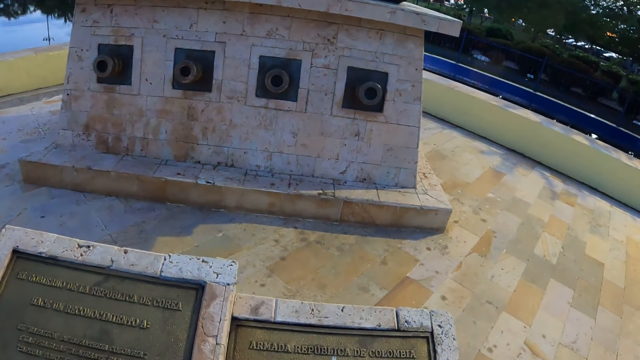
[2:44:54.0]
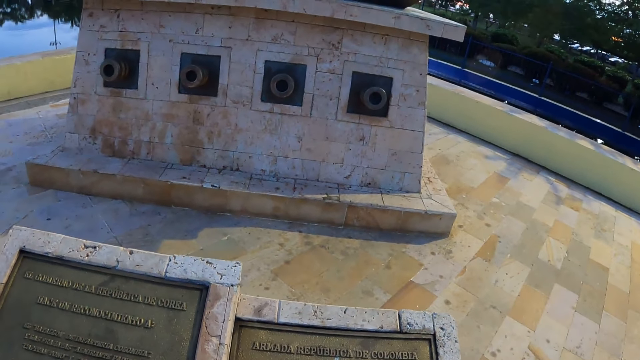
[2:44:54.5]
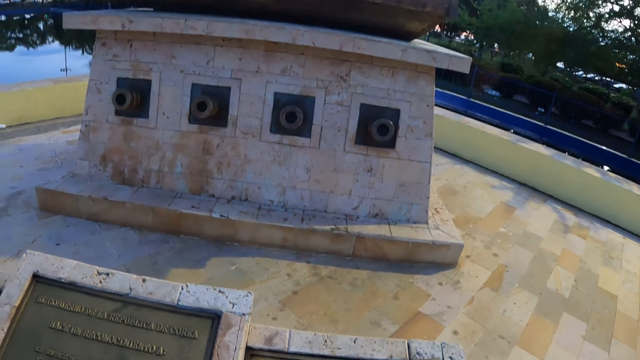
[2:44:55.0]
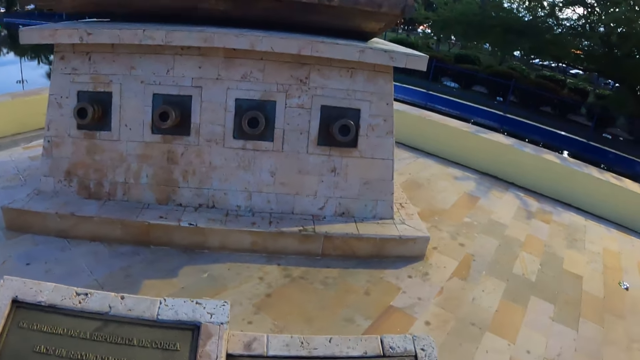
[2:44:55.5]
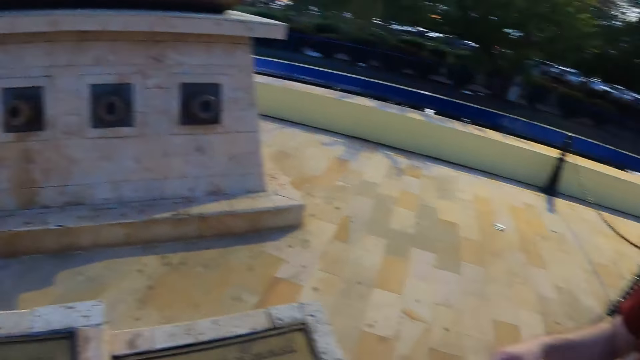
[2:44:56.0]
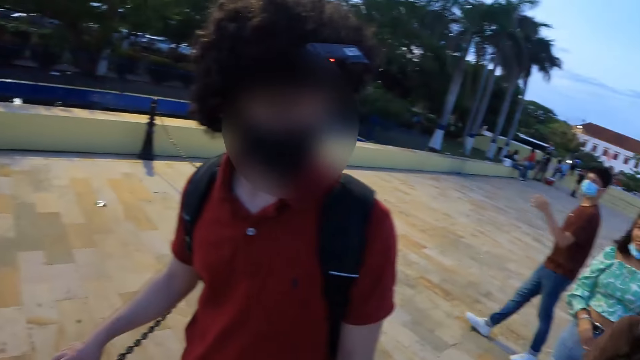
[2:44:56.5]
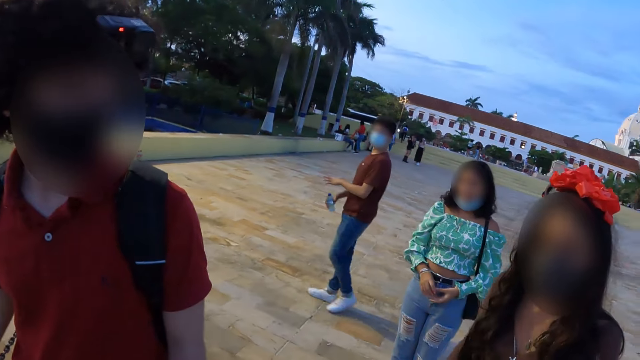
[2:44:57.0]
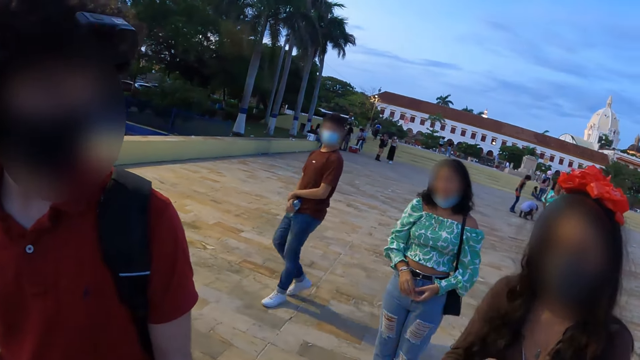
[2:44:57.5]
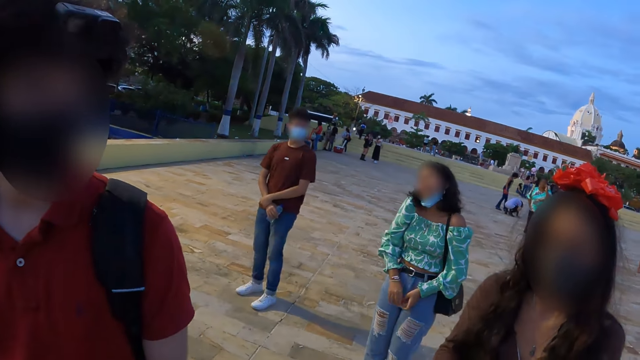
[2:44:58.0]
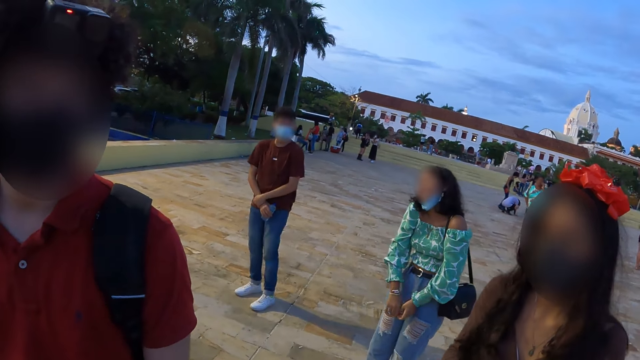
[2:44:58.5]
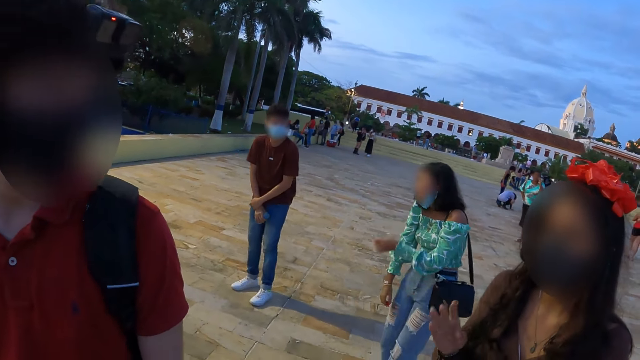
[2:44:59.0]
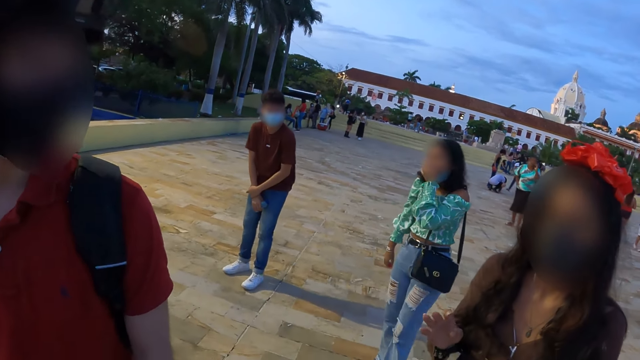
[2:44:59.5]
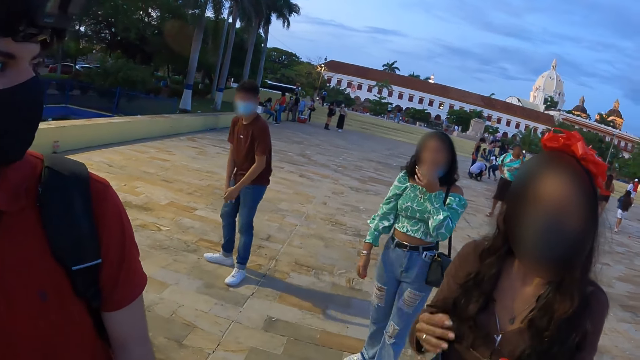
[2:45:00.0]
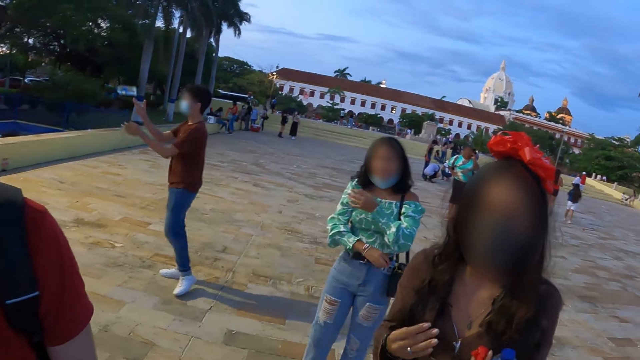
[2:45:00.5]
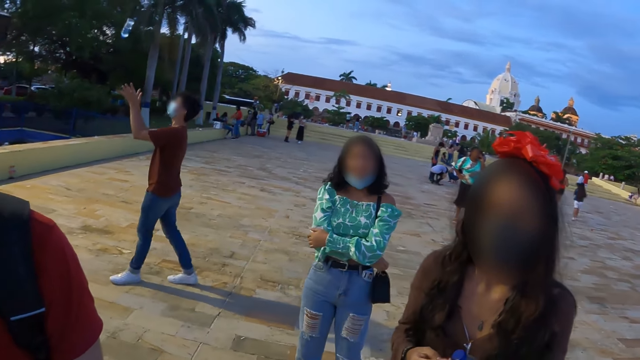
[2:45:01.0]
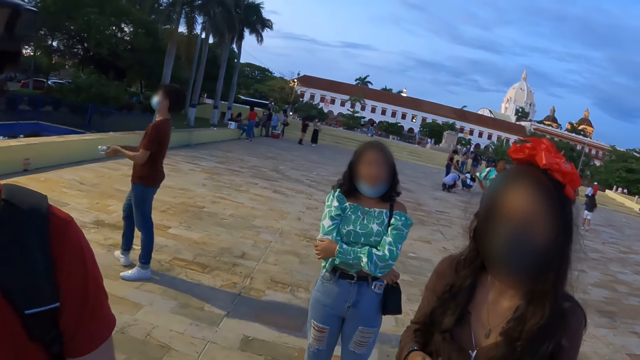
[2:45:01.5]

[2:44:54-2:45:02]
The camera wearer looks around the park.

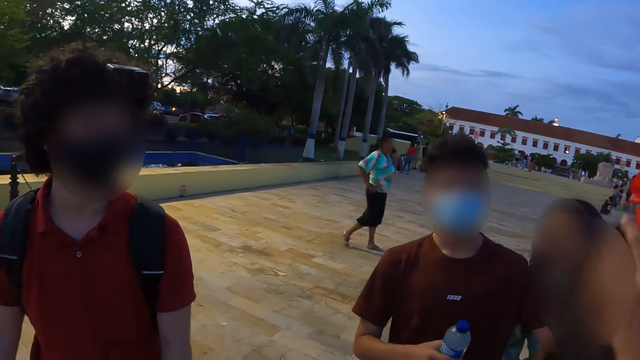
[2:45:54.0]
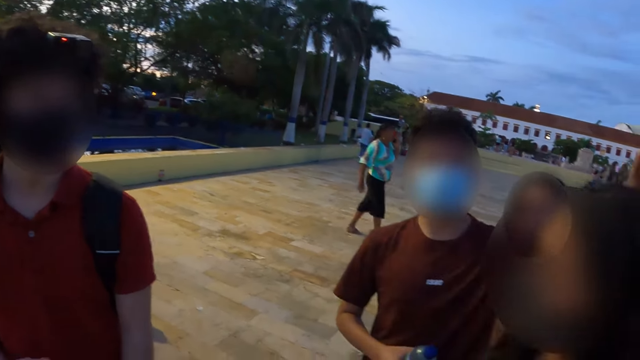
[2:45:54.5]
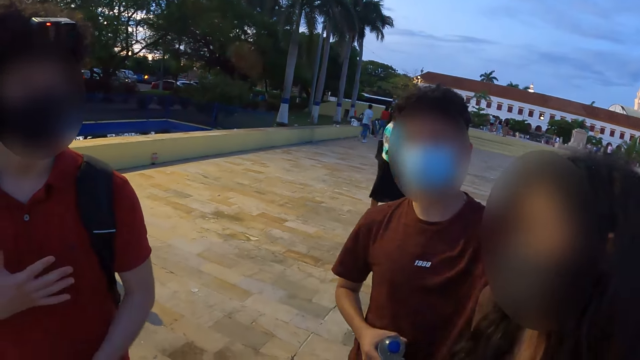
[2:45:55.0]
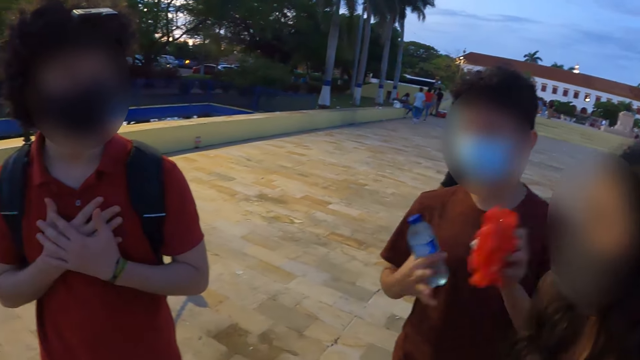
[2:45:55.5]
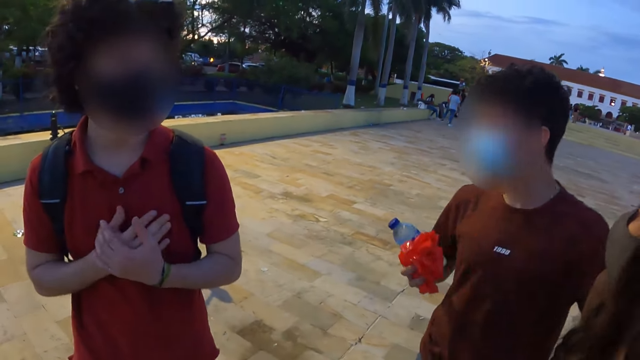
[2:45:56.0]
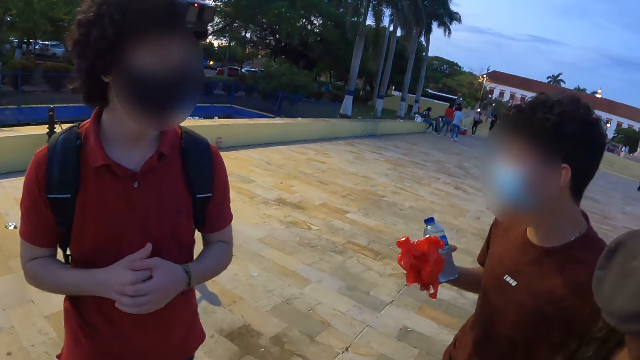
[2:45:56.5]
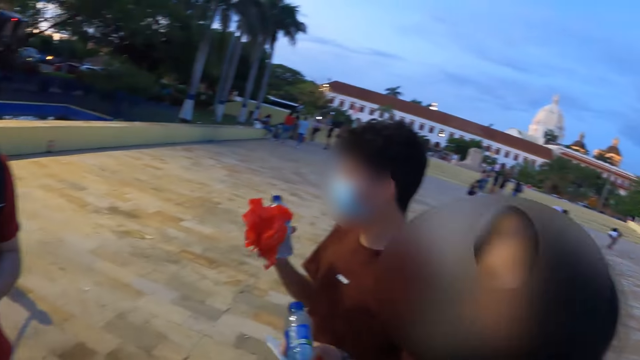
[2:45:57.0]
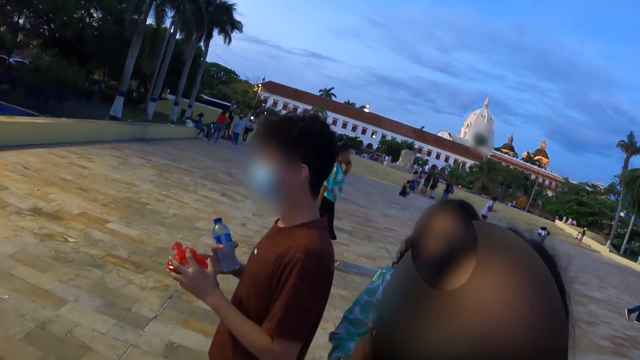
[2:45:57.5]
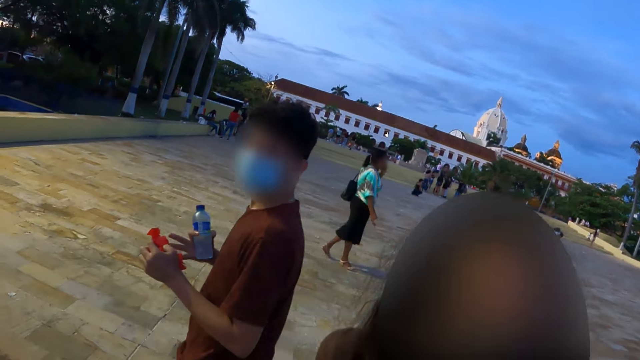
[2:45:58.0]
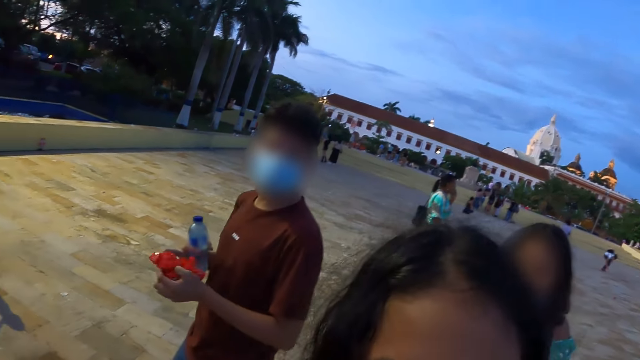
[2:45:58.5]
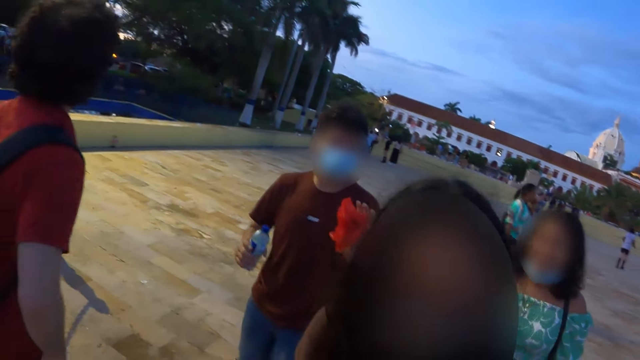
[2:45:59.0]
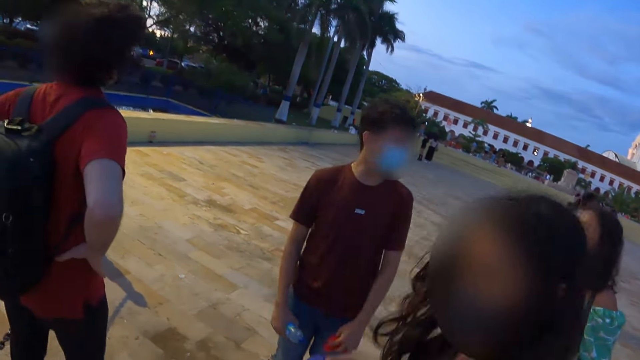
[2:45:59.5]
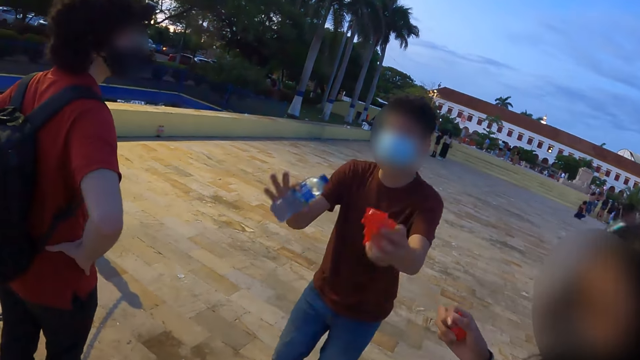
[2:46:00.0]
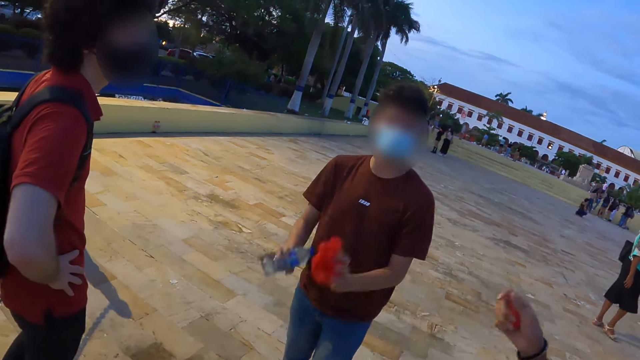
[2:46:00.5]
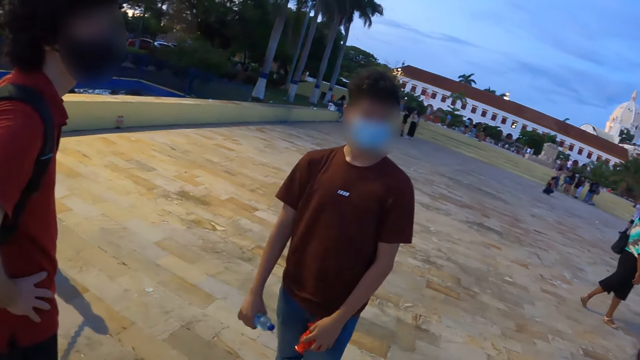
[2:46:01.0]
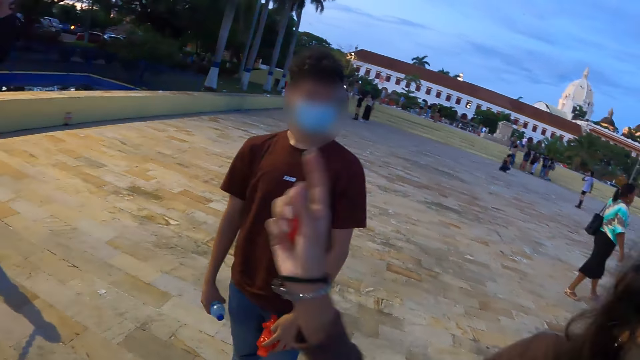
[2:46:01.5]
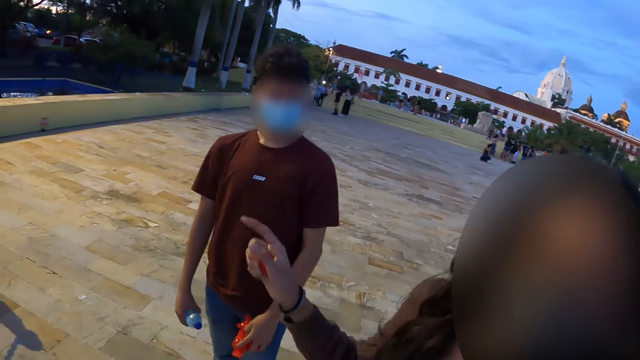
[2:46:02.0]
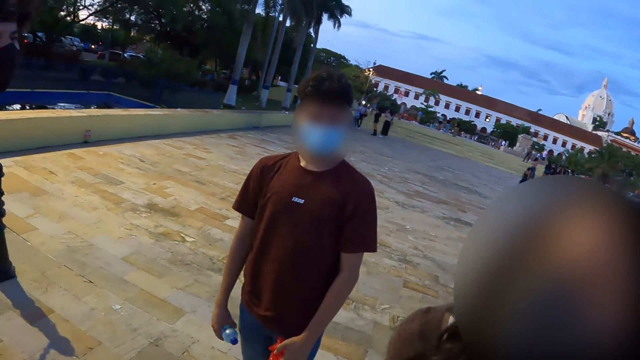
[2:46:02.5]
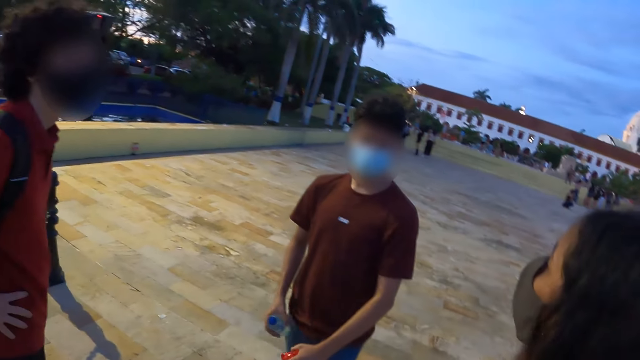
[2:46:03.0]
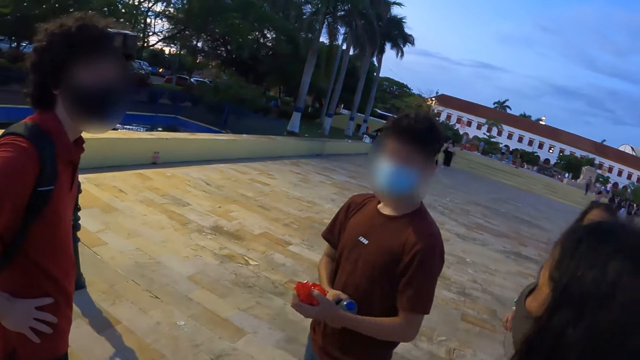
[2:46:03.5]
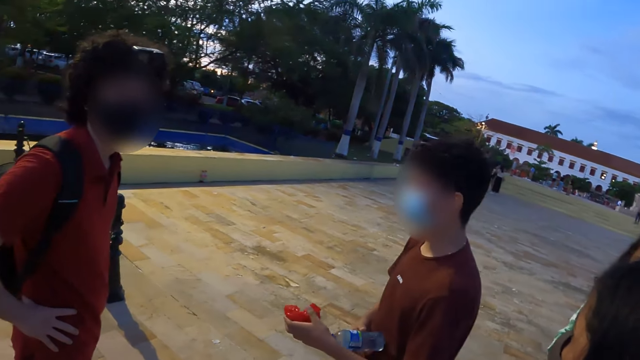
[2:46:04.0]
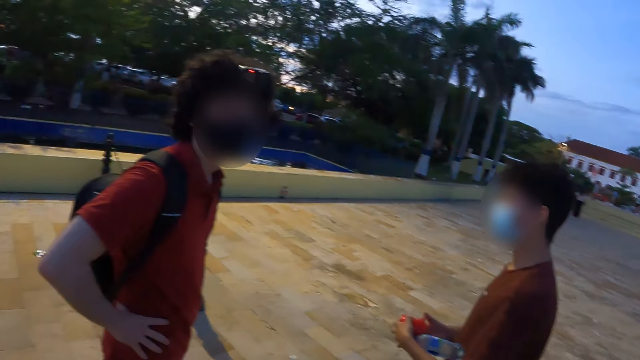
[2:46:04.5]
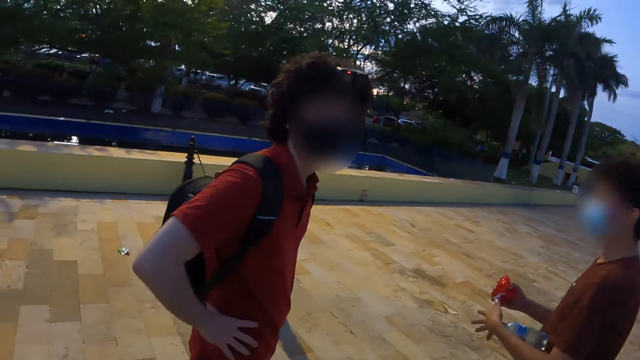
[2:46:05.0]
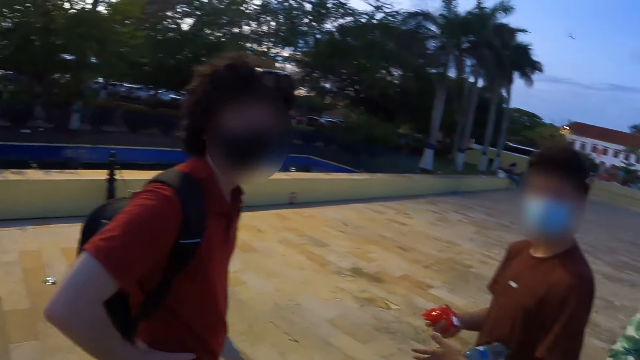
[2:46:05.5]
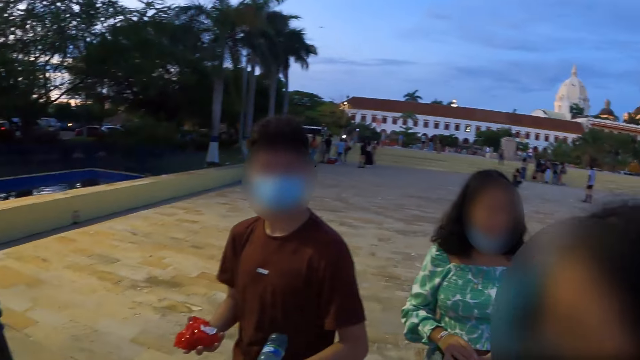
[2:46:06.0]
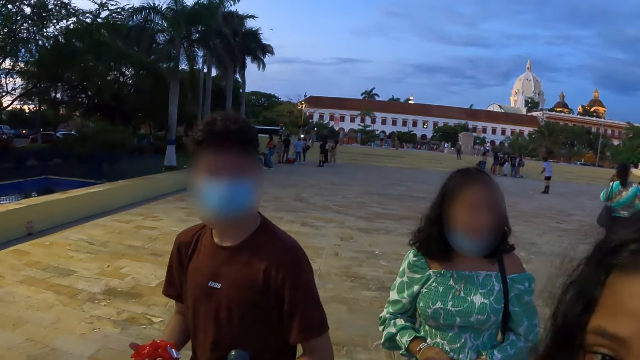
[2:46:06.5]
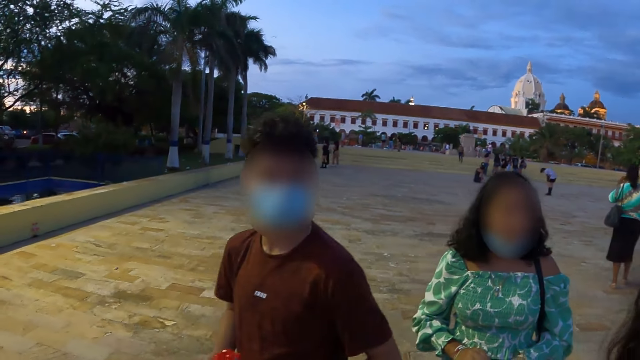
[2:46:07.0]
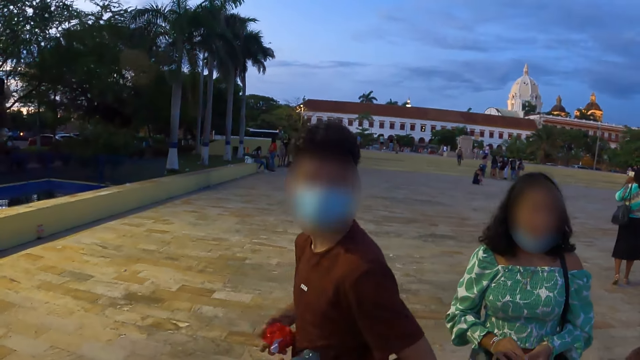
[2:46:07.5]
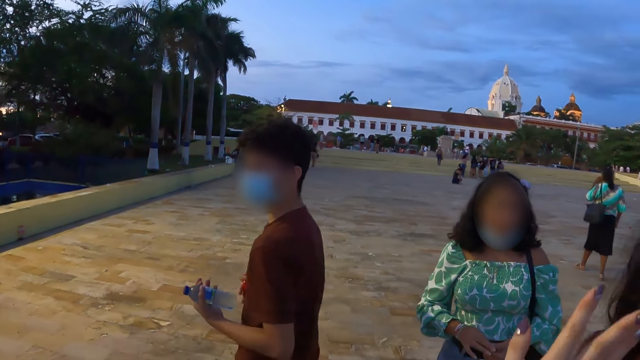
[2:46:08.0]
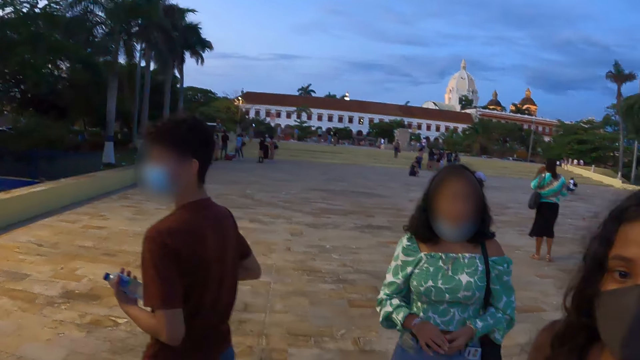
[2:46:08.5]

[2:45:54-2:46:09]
A person puts hands on the chest. The person puts hands on the waist.
